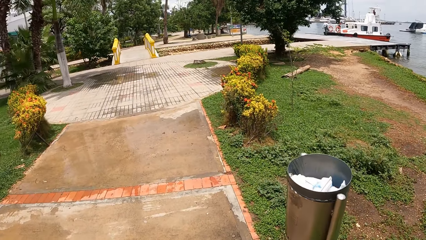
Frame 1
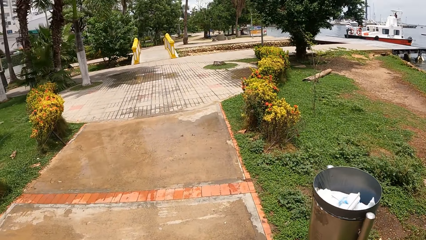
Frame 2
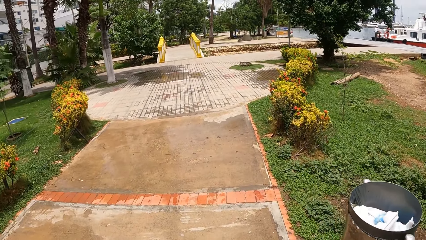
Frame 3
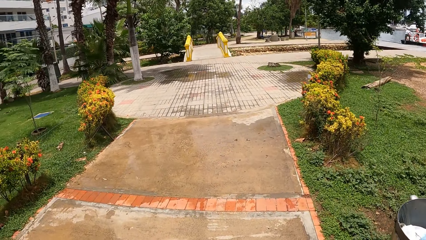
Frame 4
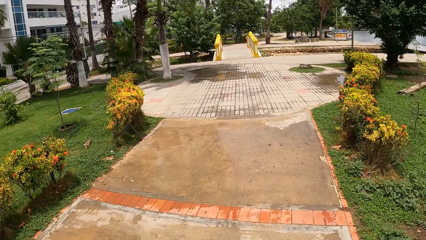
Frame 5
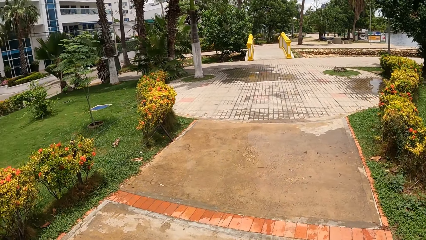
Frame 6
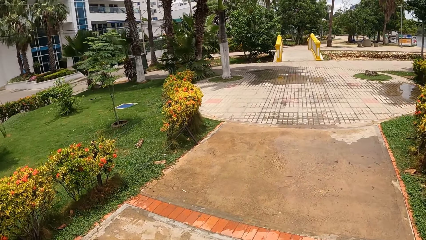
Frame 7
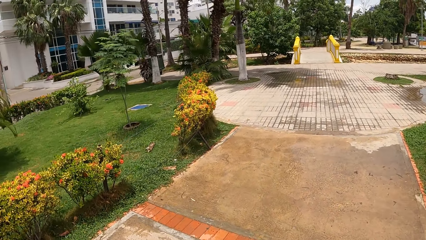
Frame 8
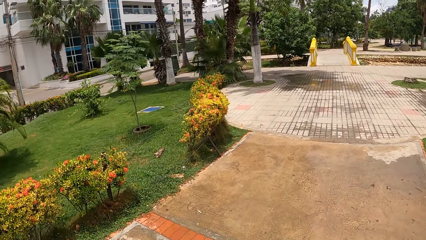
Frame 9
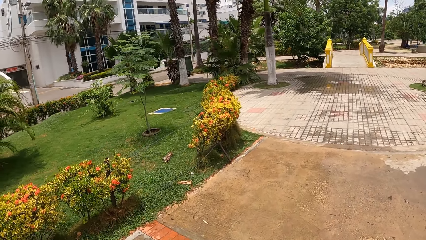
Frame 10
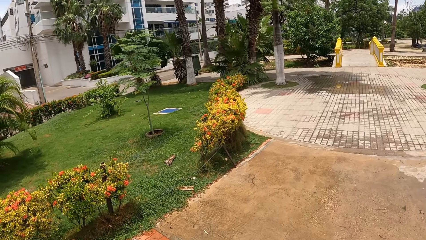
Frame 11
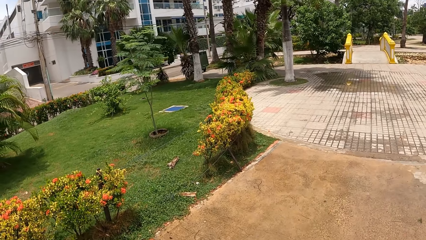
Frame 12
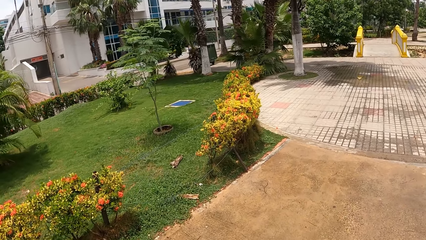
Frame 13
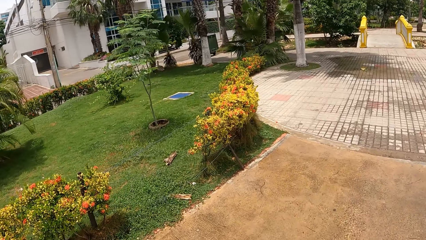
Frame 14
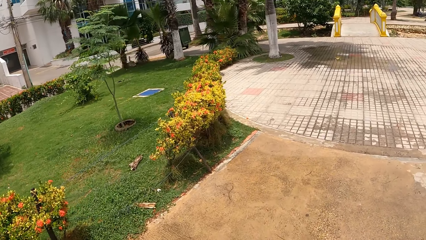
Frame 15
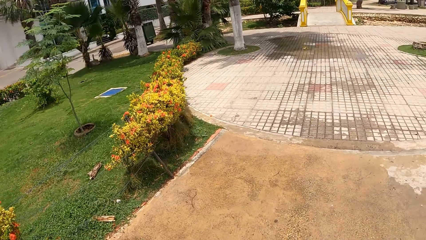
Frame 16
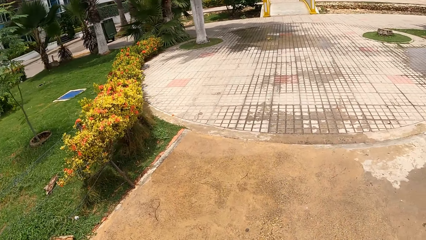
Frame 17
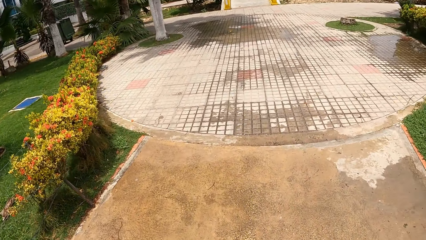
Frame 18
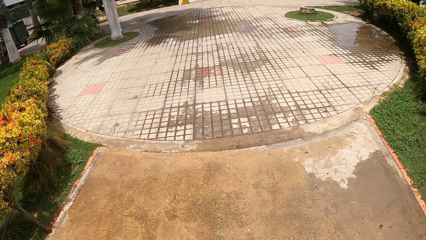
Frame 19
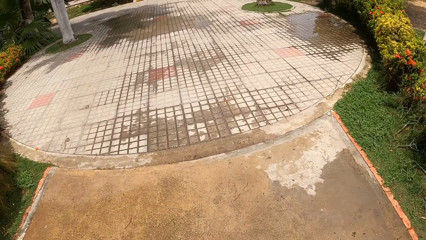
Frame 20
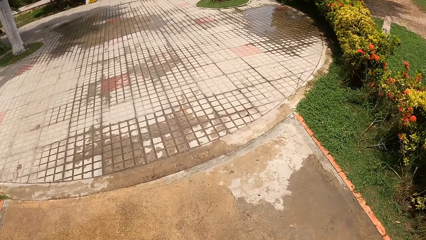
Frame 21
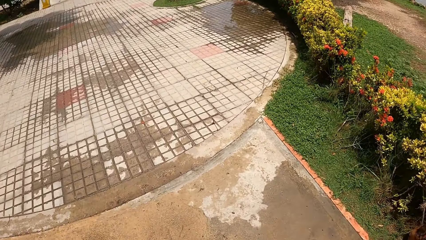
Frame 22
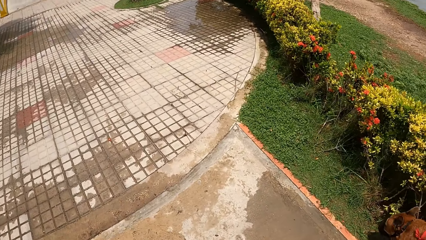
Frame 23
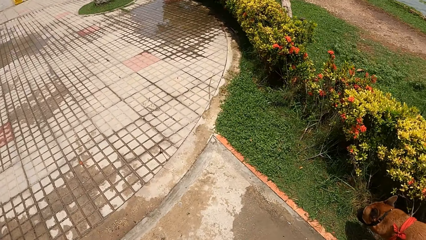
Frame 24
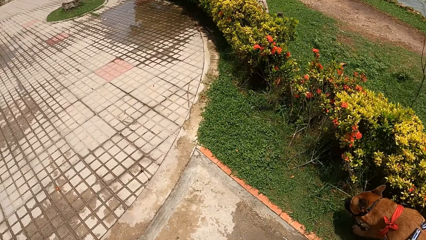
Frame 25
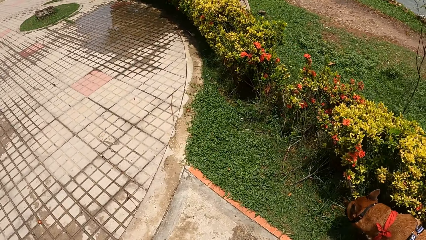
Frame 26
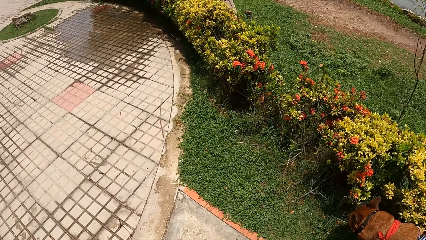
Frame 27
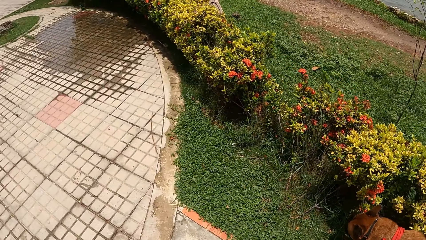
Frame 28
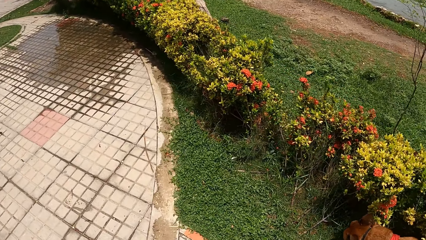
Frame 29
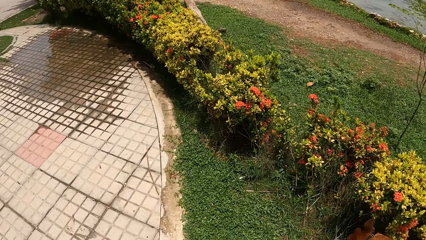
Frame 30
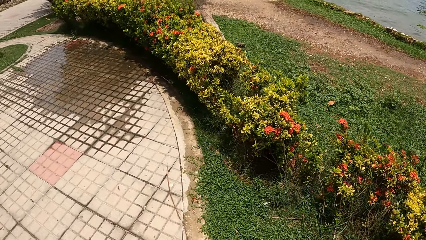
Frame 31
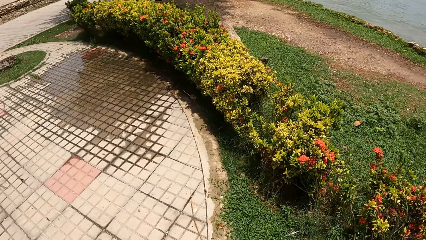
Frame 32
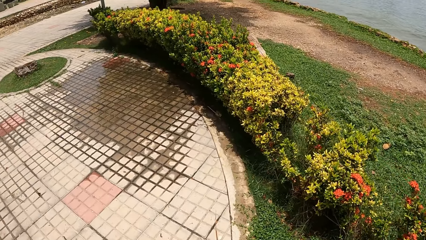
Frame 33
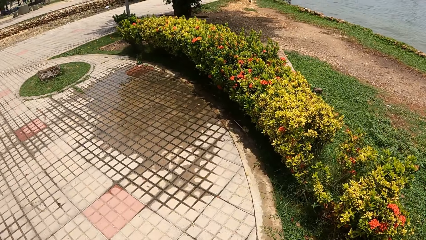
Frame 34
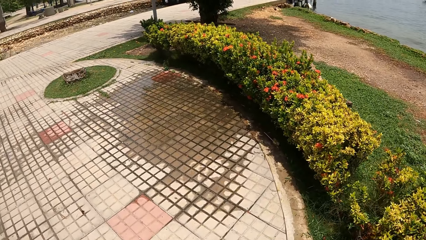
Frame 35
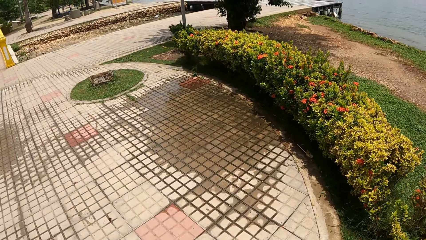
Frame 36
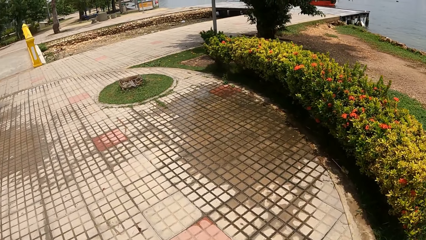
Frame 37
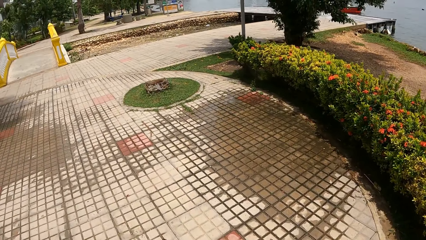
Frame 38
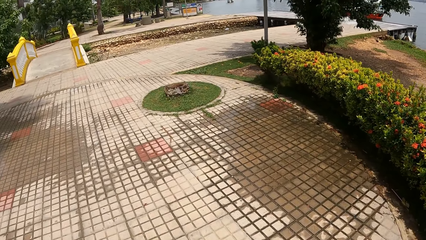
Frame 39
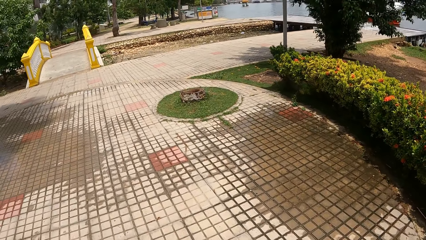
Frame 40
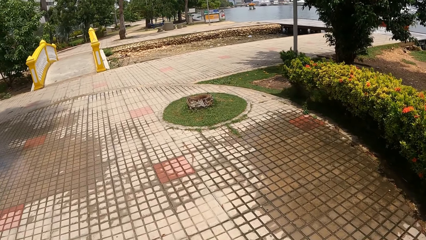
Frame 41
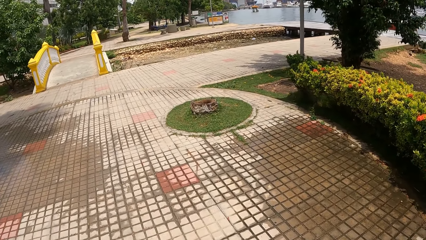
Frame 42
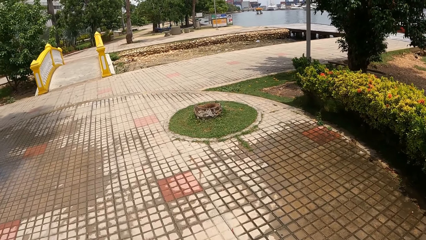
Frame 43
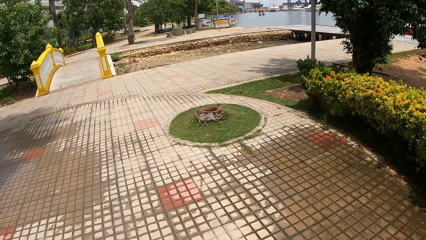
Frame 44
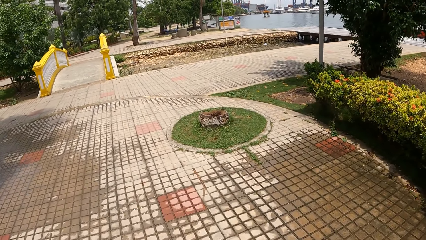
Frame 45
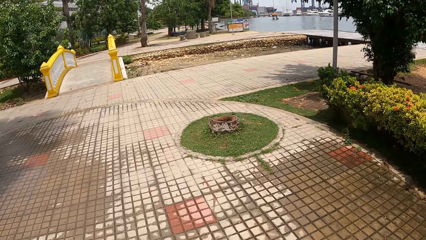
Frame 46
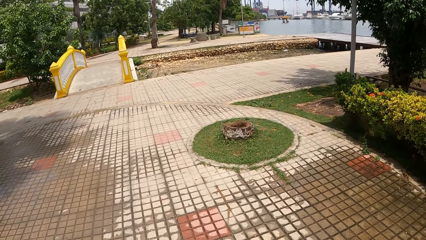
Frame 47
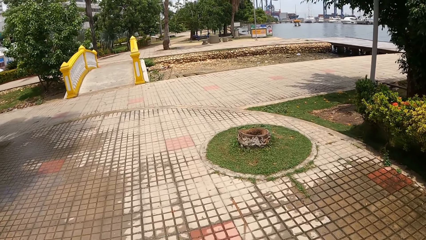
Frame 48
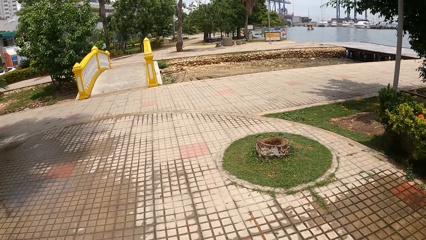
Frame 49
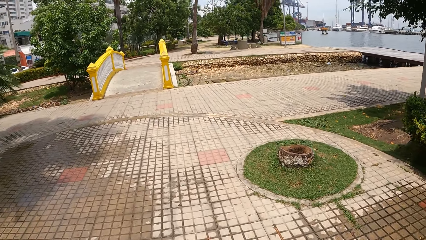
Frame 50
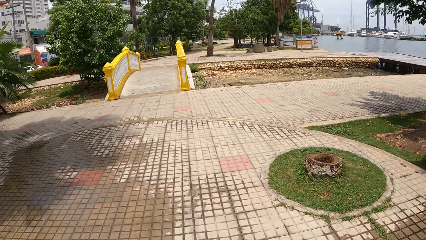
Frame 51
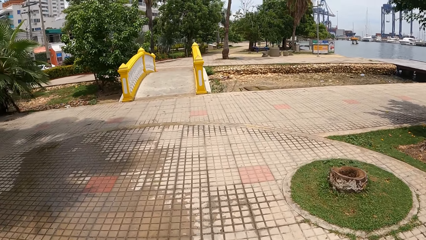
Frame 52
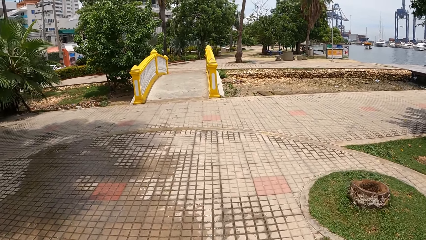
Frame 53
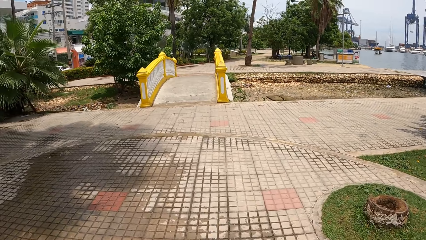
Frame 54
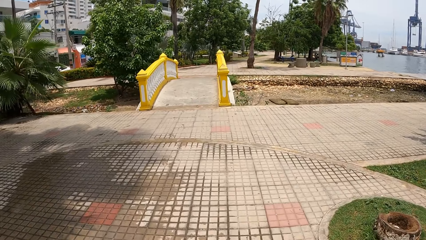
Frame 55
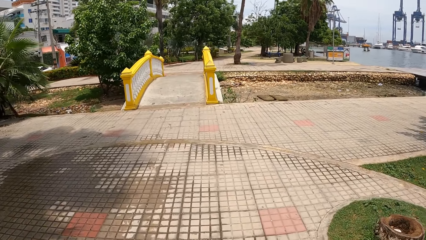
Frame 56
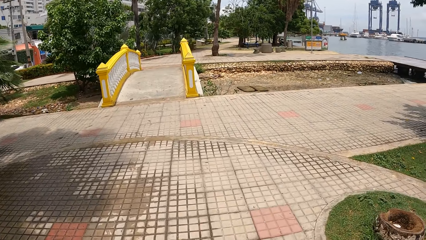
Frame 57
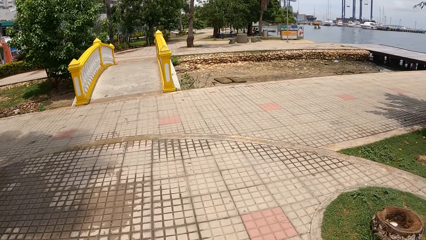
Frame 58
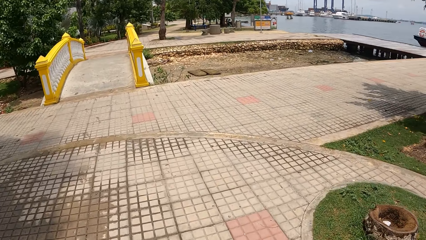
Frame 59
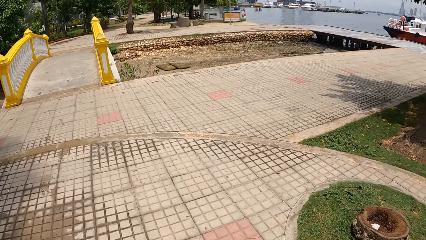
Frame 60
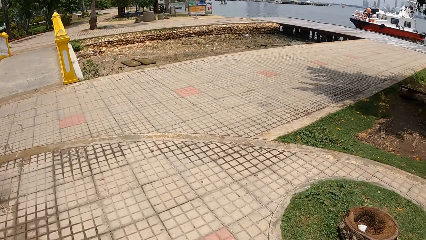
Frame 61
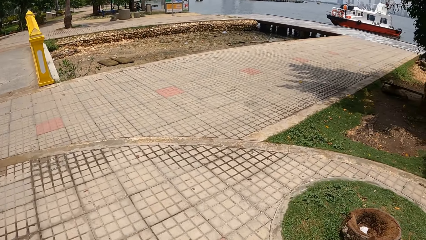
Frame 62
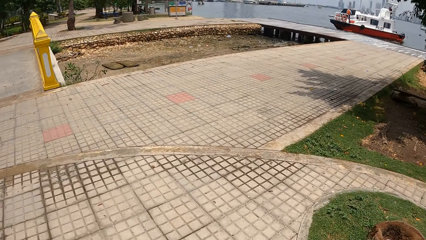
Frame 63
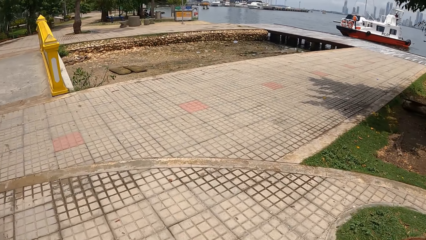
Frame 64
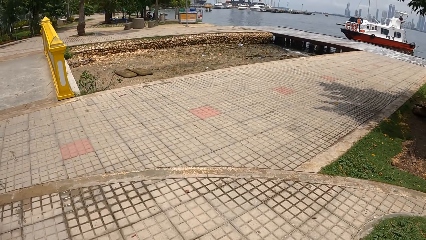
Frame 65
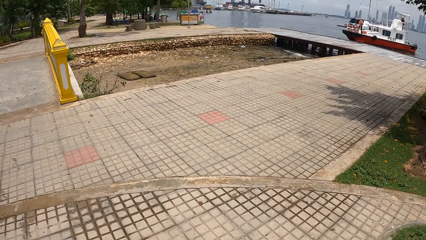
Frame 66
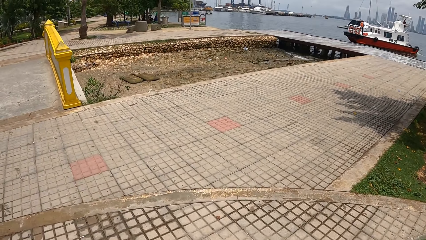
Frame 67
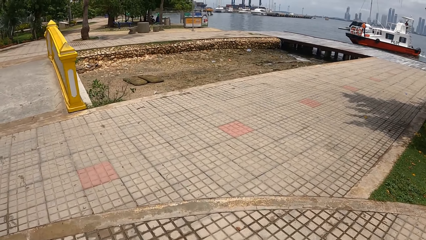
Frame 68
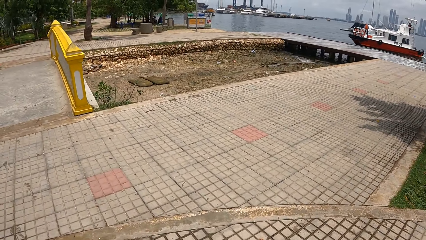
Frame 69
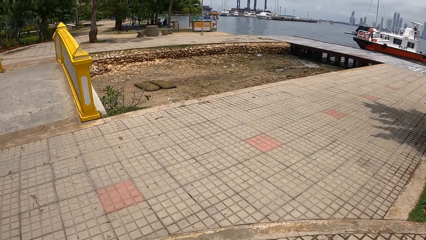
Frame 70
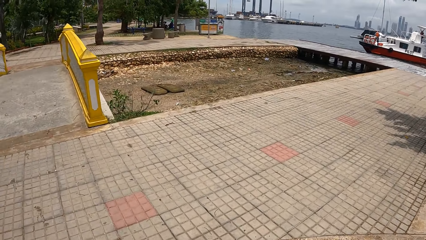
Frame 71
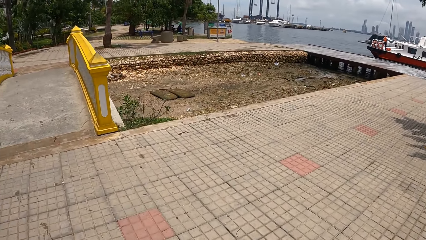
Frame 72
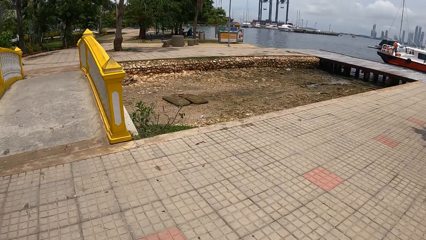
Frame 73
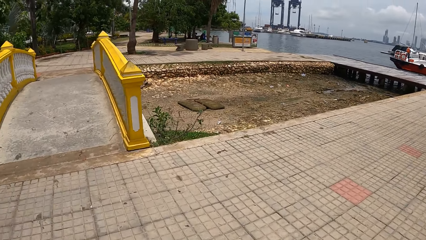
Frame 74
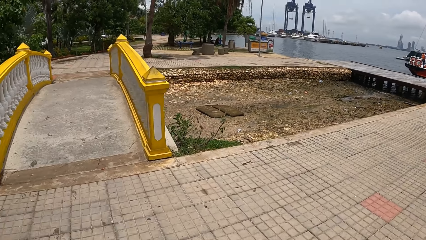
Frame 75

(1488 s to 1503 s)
The camera wearer walks the dog along the sidewalk. They look around a park. They walk the dog on the sidewalk.
